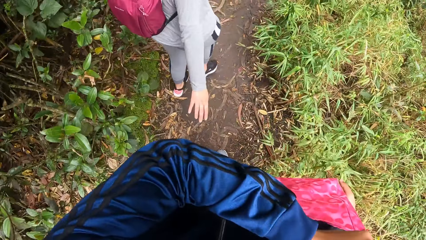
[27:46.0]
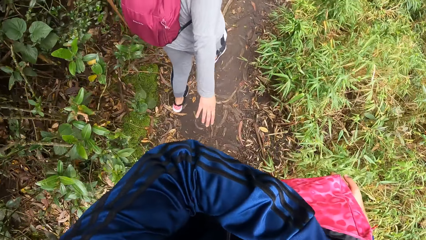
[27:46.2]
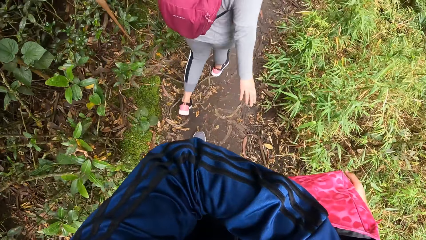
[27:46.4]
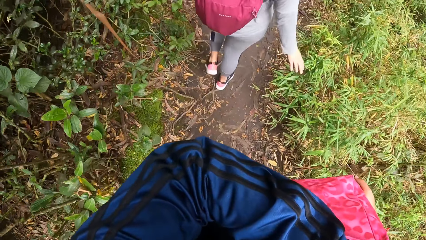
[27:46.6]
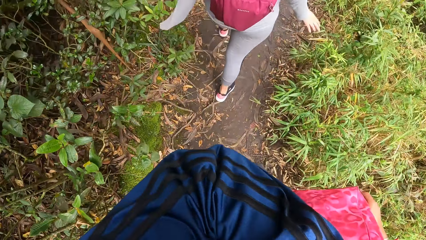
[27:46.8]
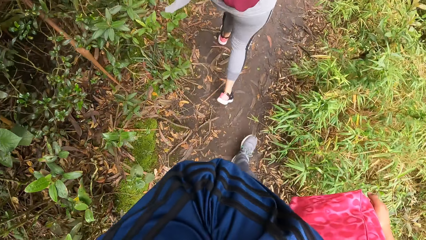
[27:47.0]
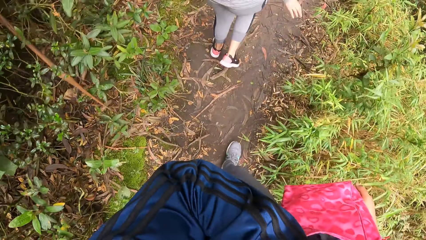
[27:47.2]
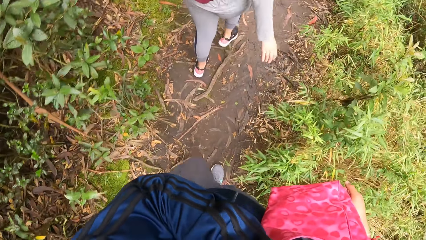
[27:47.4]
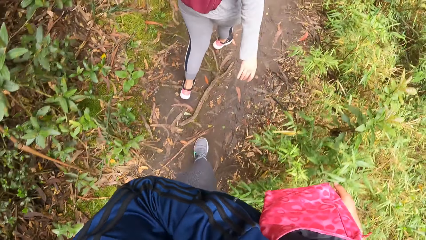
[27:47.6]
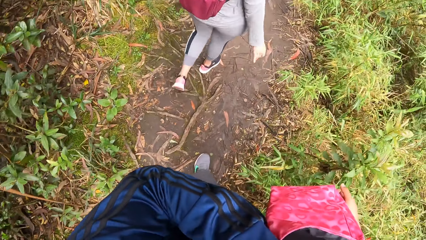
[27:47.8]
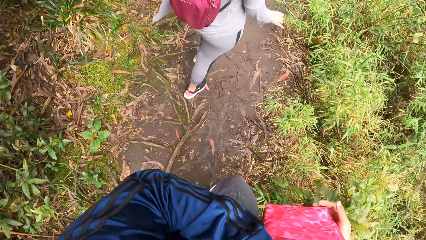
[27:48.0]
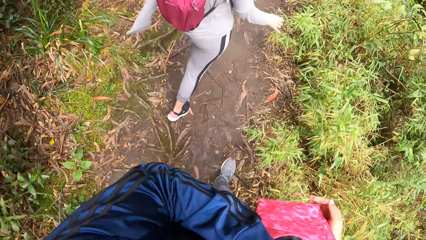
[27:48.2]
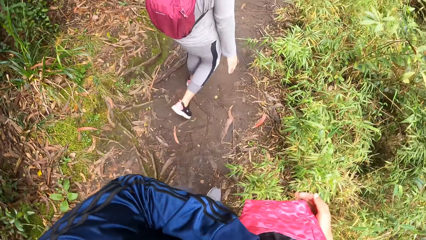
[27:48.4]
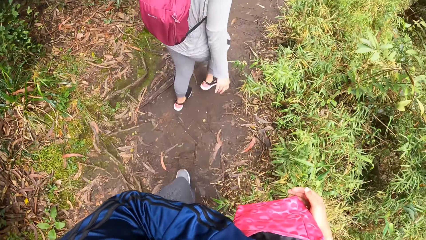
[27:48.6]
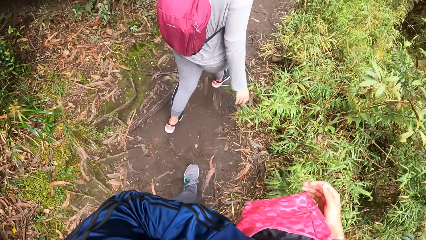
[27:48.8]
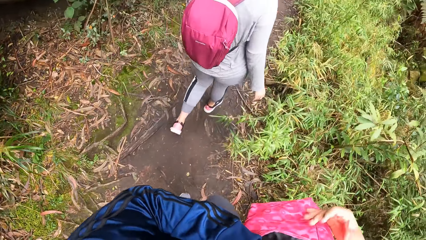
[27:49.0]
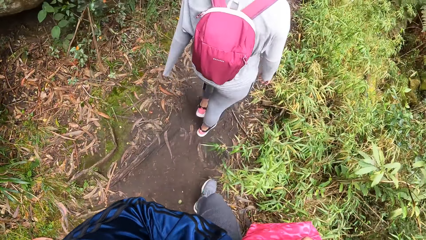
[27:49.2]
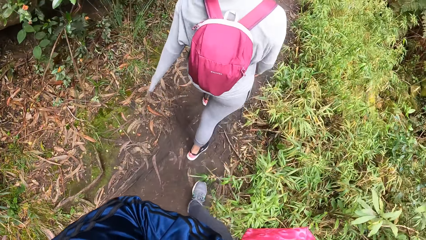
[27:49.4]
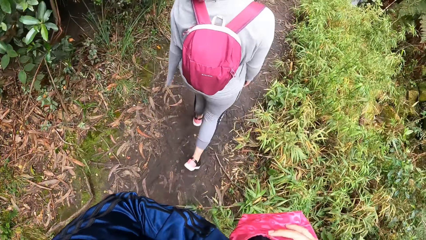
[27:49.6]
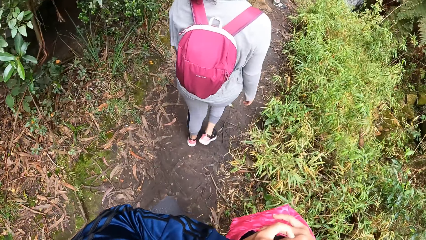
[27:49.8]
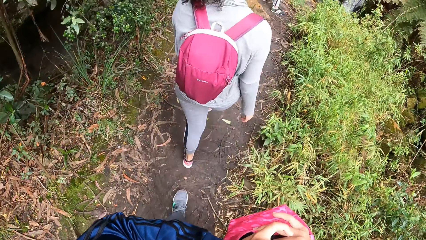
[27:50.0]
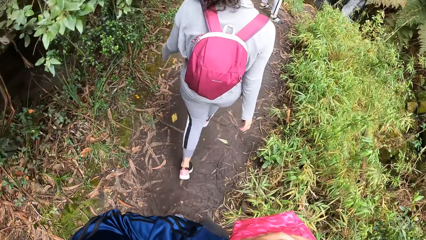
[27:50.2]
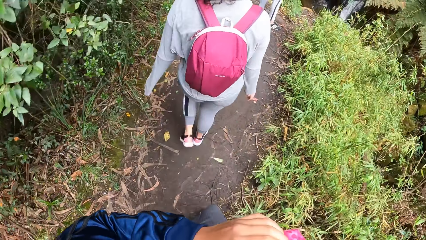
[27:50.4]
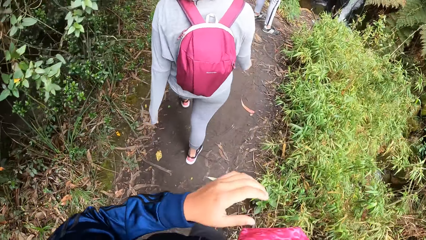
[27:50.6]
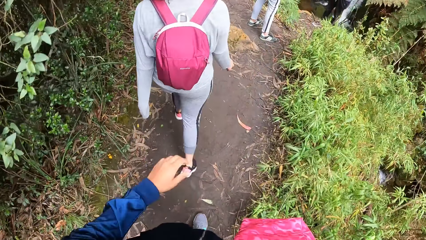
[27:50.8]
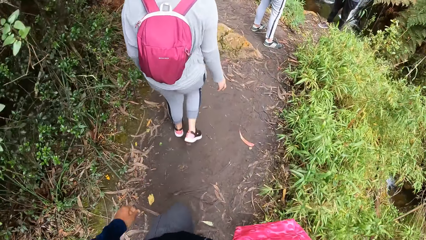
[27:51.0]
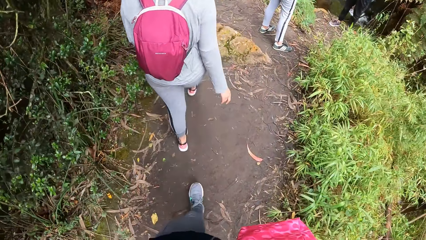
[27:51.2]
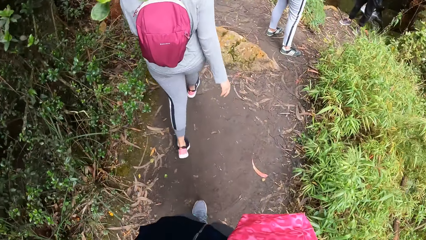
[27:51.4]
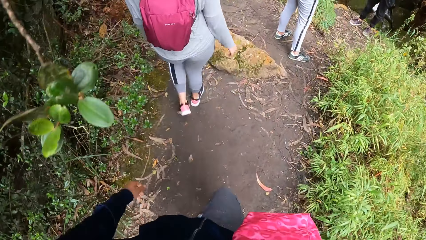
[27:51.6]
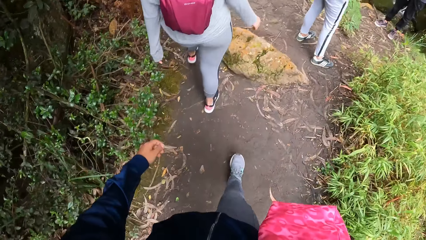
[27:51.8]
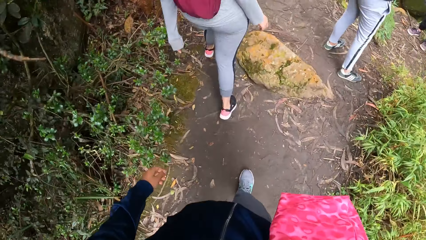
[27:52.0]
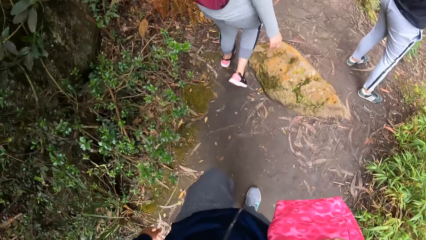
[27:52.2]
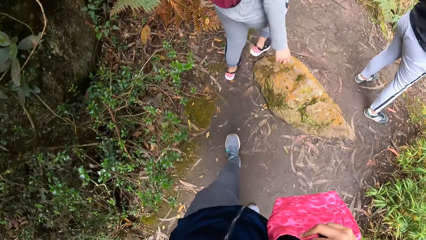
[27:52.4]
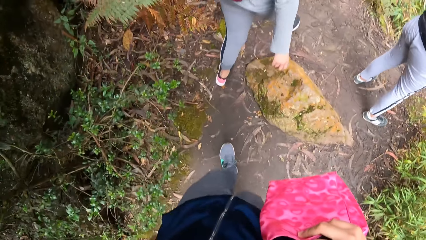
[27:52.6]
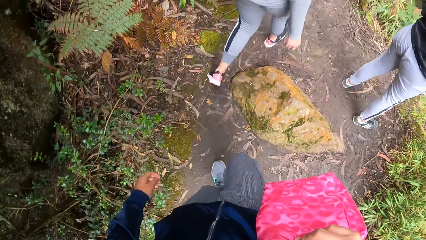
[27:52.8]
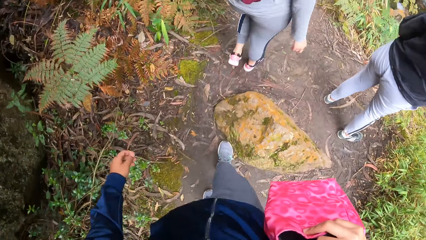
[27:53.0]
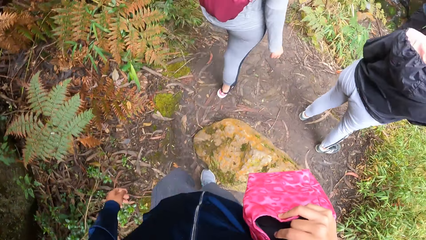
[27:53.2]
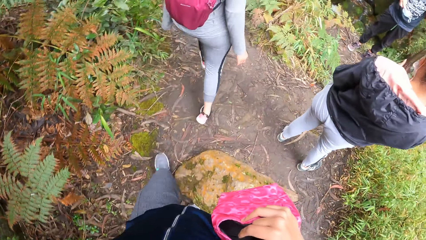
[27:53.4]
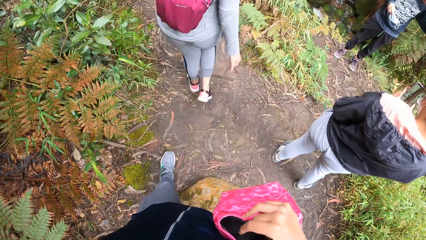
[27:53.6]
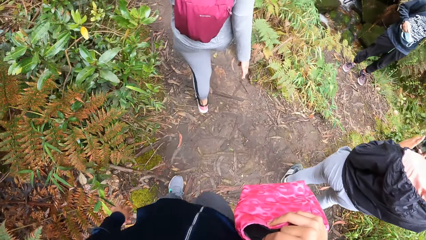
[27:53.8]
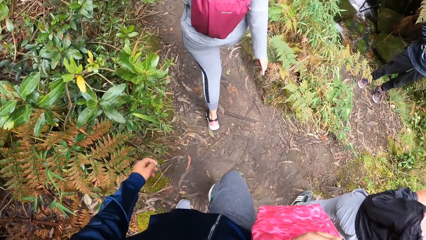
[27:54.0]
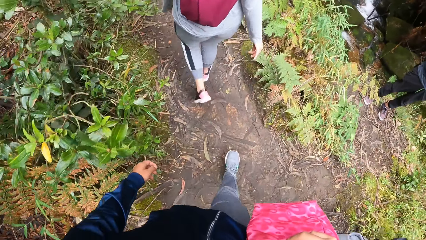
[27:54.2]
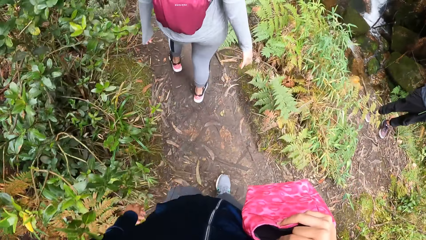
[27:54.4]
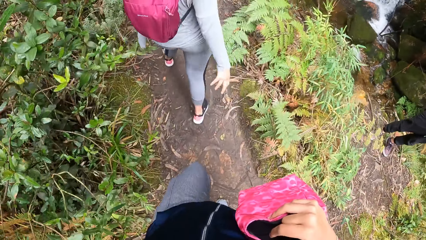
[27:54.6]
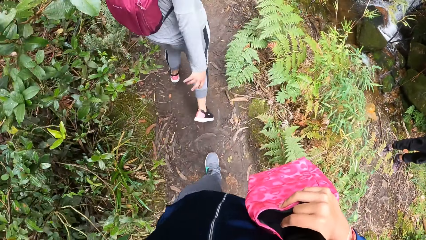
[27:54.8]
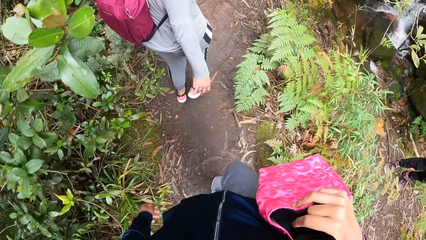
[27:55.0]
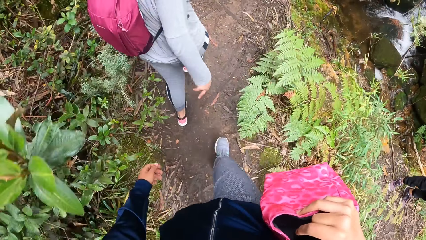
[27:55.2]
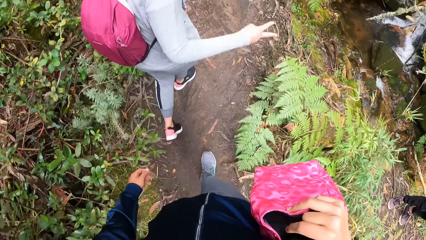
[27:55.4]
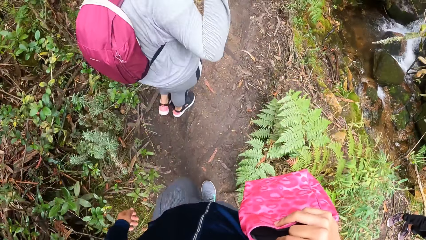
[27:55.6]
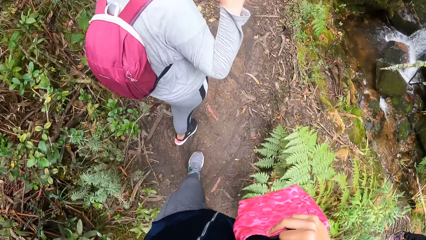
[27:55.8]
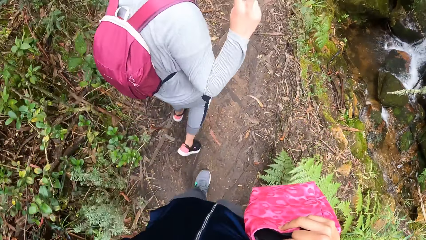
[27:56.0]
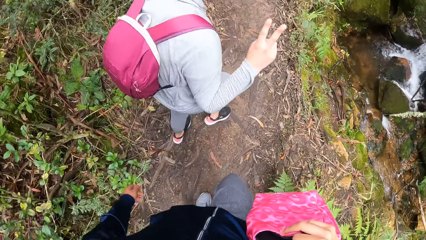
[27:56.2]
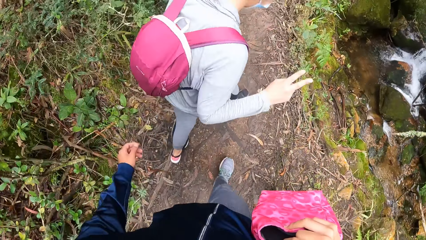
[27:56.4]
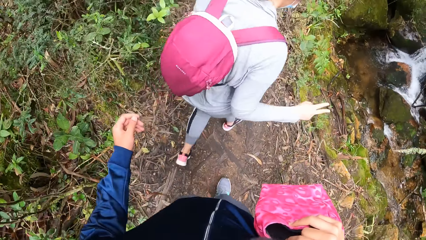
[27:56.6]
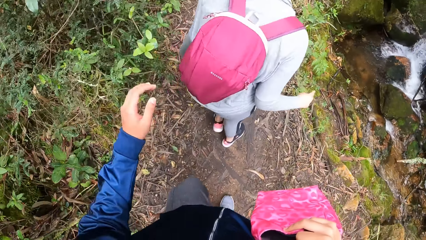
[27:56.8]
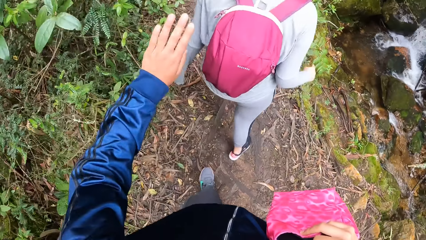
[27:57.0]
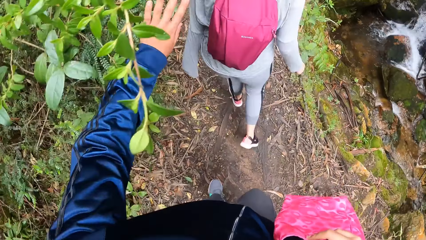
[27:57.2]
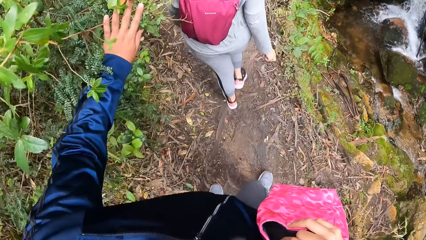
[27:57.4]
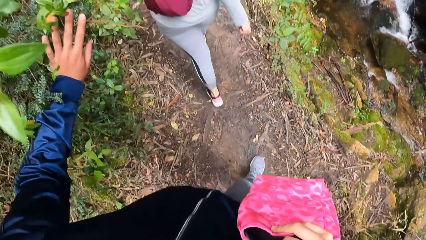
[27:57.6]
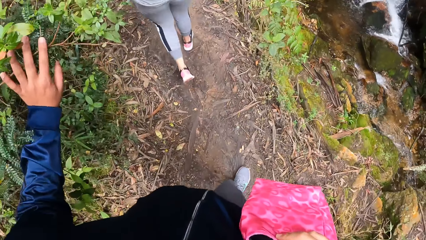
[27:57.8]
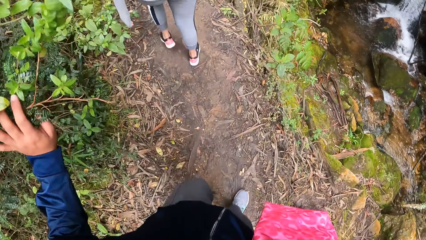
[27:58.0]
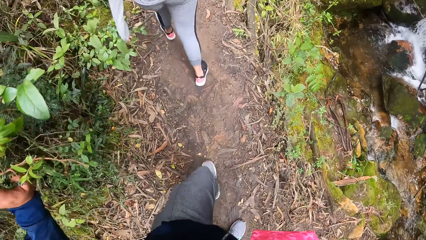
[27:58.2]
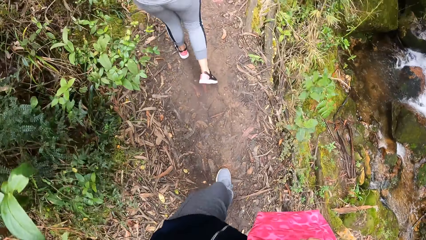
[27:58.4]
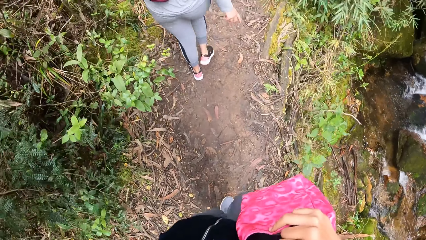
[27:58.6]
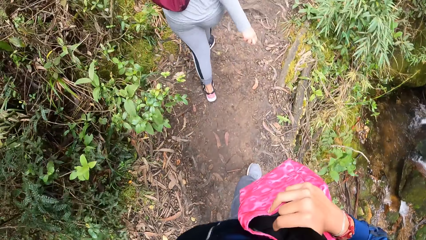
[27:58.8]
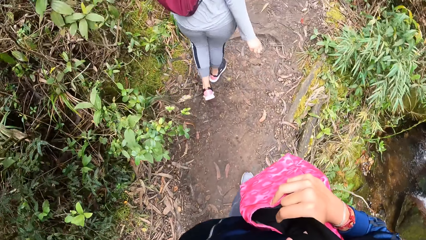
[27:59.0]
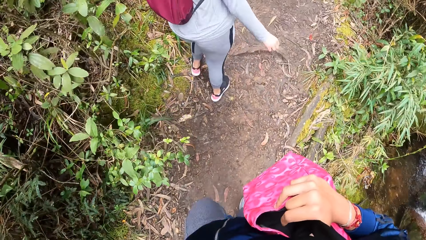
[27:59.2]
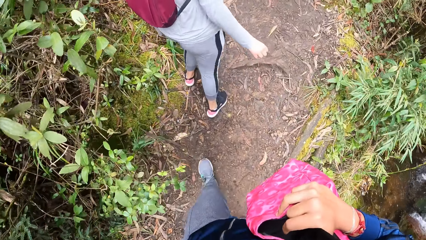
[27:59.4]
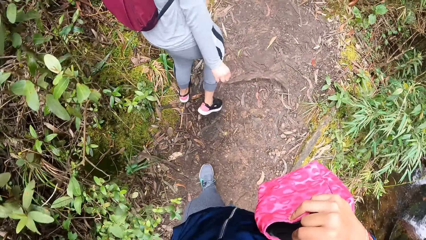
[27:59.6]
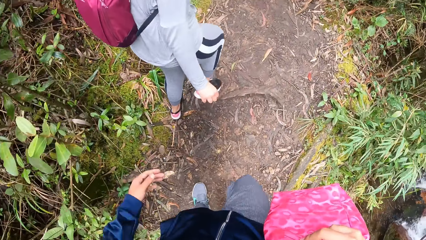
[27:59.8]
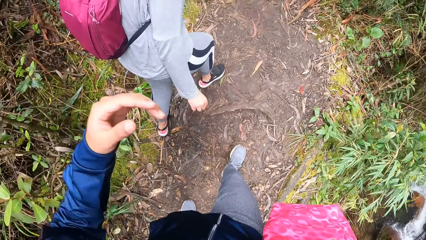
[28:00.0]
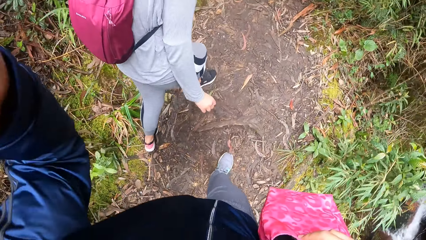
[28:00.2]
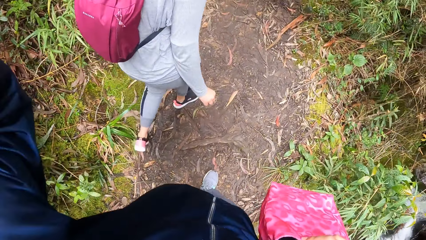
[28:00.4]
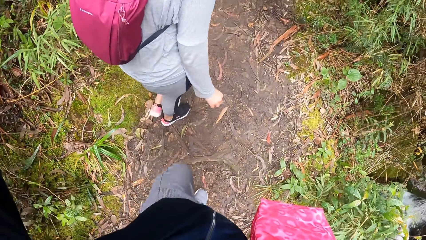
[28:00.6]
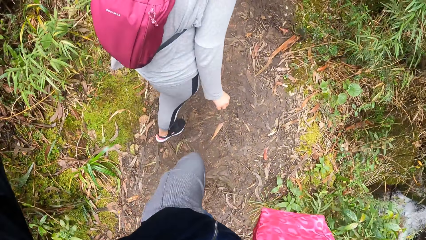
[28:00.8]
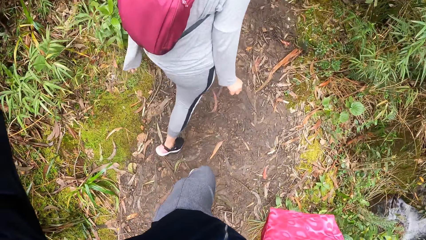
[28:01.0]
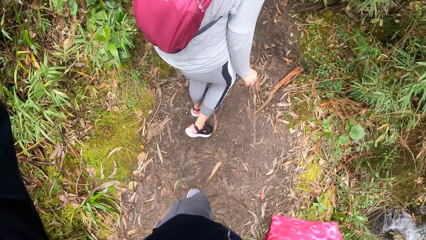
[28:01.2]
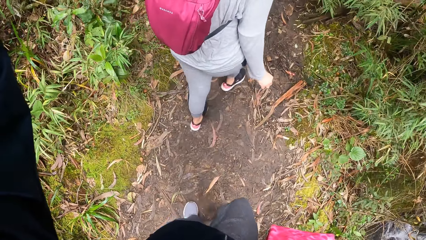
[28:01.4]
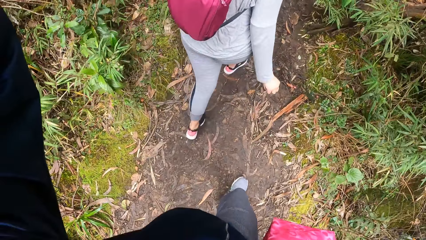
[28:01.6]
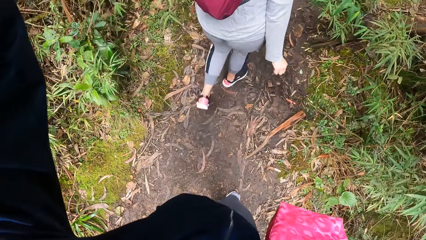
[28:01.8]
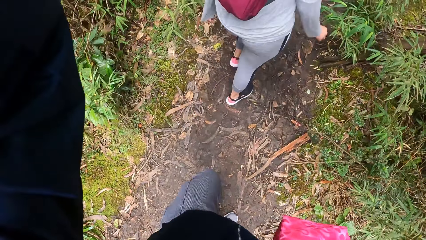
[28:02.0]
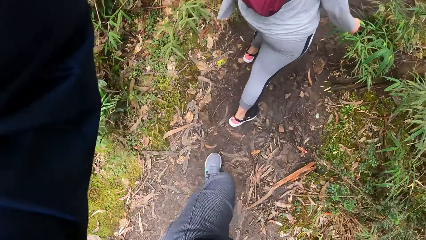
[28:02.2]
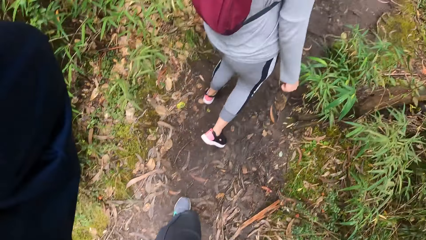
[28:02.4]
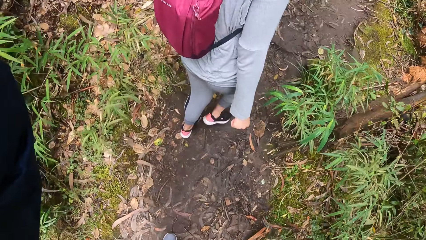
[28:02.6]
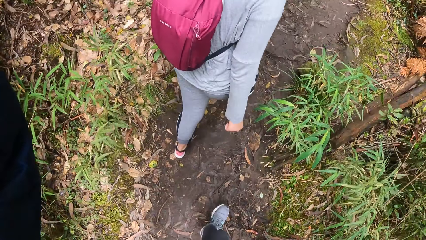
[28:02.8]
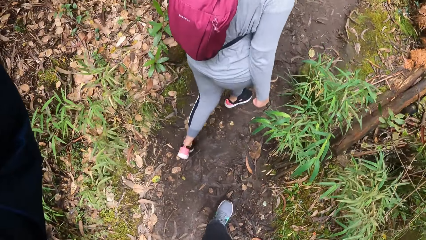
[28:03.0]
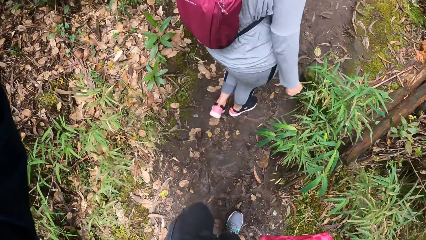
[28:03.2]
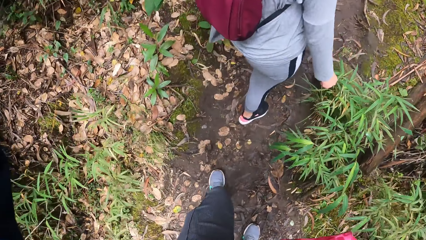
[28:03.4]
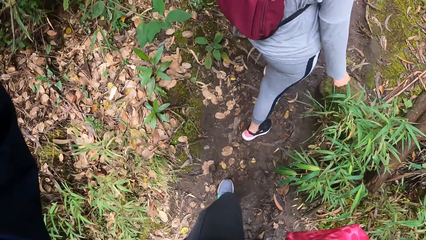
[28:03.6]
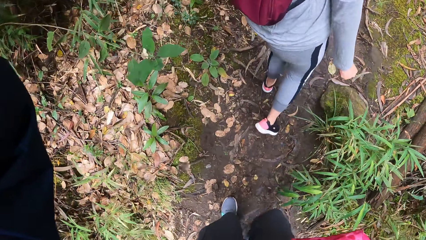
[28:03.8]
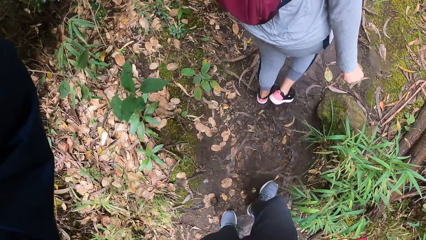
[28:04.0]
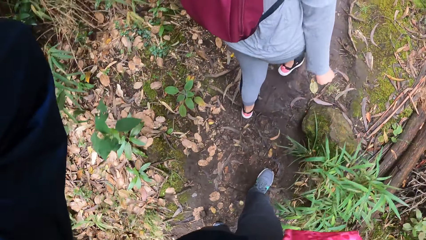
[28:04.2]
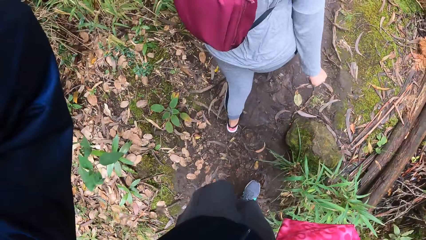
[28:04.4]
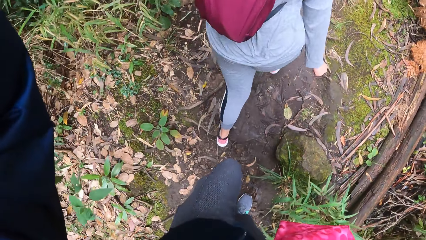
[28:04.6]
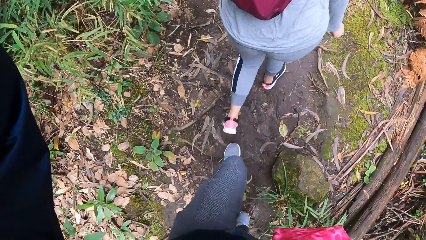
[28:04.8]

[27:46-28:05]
The camera wearer does something with the left hand. The camera wearer and a woman walk in a path. She moves the plant with her left hand. She adjusts a camera on her head with her left hand. The camera wearer and the woman walk in a path.
